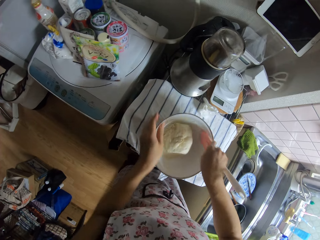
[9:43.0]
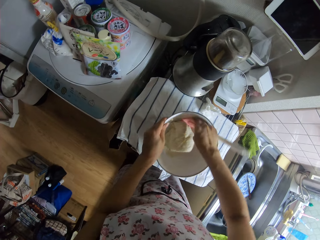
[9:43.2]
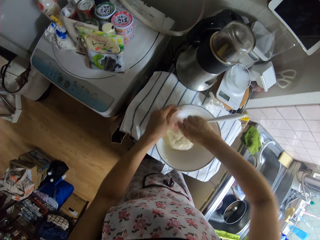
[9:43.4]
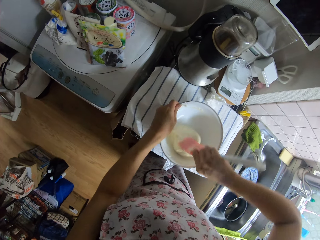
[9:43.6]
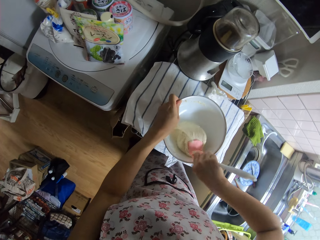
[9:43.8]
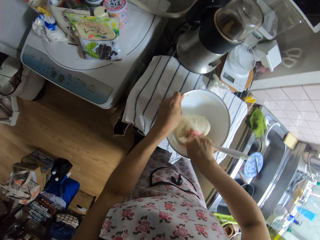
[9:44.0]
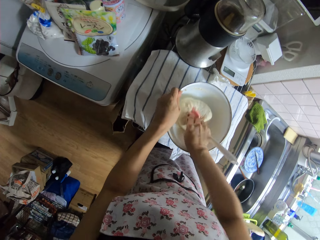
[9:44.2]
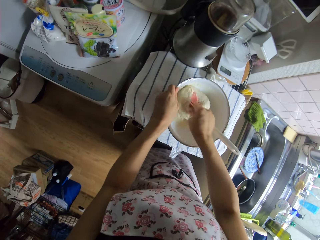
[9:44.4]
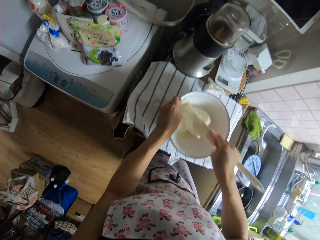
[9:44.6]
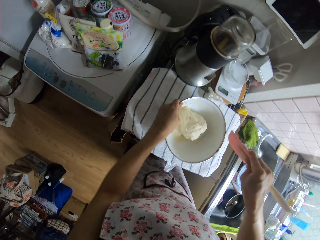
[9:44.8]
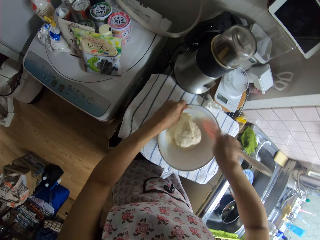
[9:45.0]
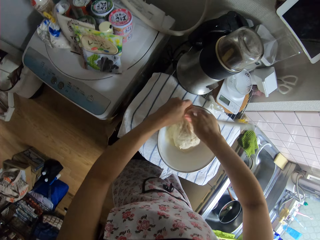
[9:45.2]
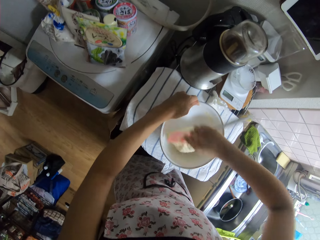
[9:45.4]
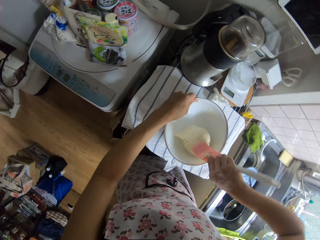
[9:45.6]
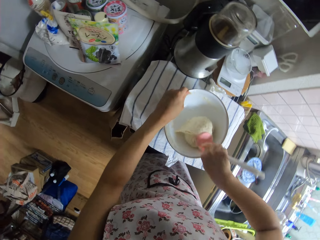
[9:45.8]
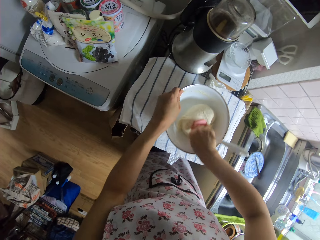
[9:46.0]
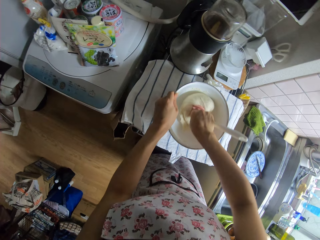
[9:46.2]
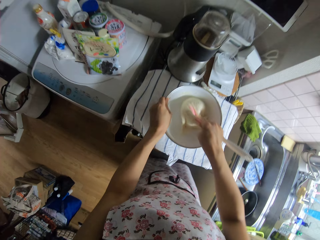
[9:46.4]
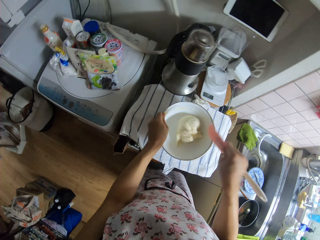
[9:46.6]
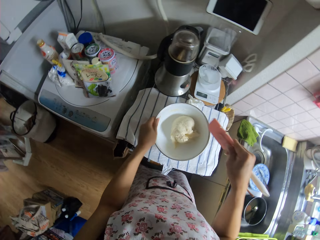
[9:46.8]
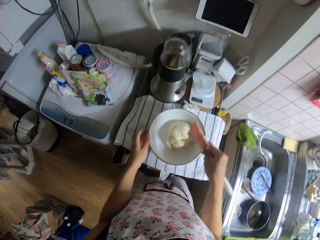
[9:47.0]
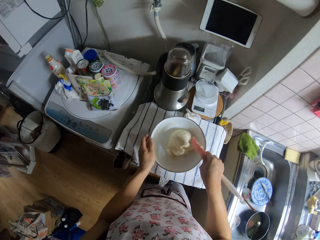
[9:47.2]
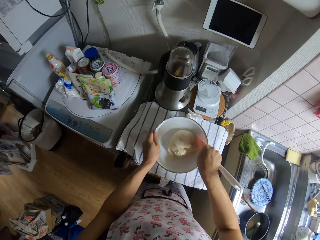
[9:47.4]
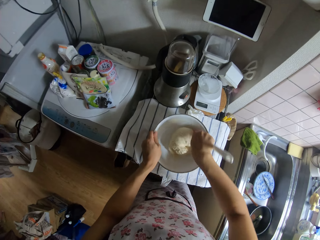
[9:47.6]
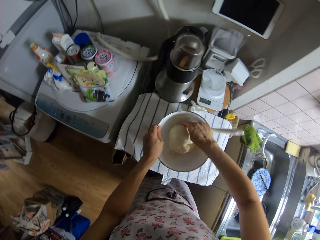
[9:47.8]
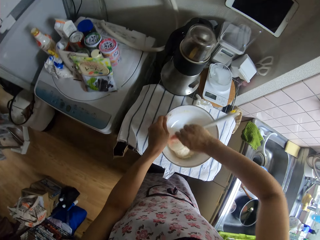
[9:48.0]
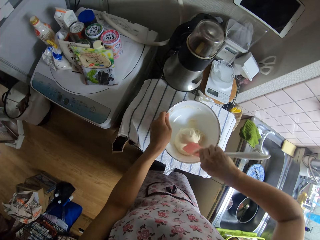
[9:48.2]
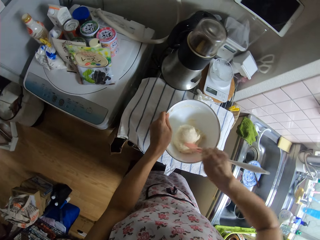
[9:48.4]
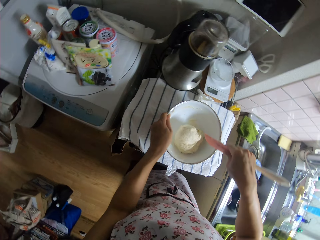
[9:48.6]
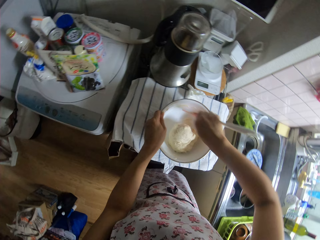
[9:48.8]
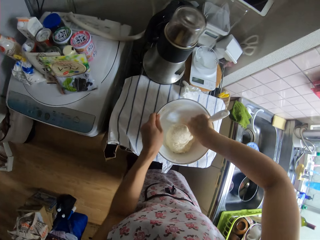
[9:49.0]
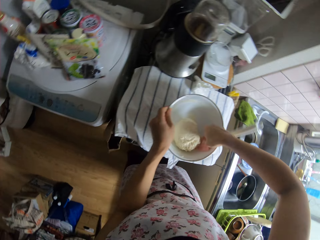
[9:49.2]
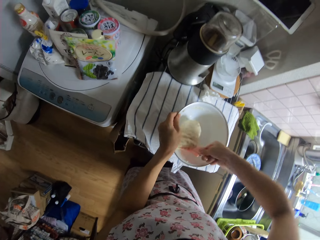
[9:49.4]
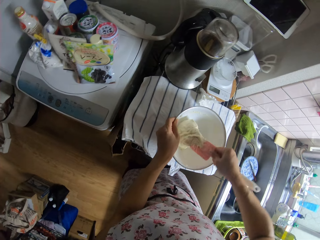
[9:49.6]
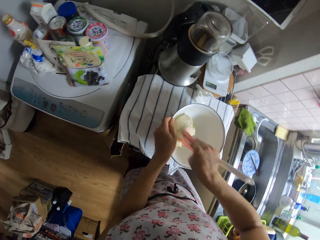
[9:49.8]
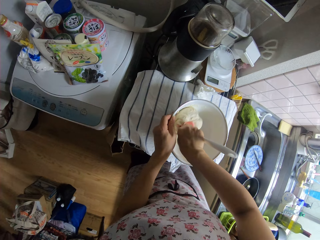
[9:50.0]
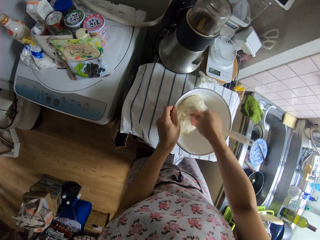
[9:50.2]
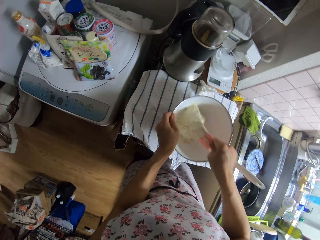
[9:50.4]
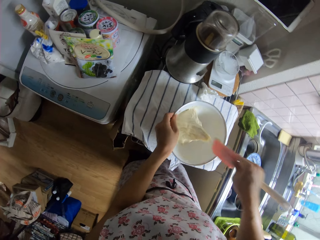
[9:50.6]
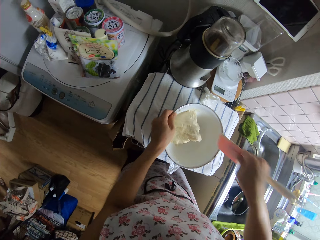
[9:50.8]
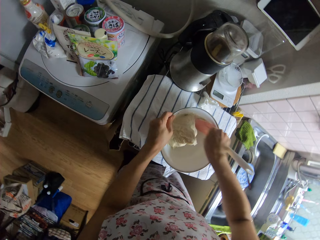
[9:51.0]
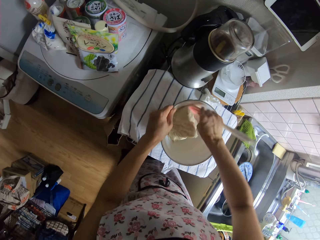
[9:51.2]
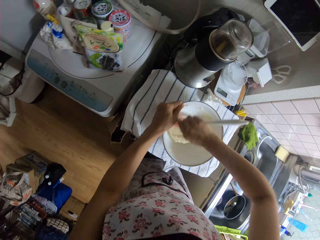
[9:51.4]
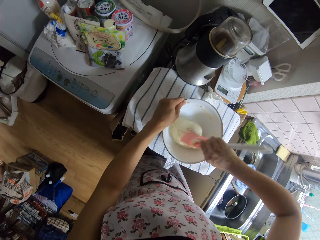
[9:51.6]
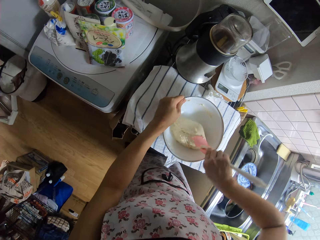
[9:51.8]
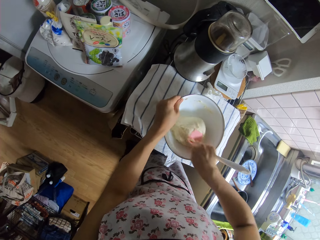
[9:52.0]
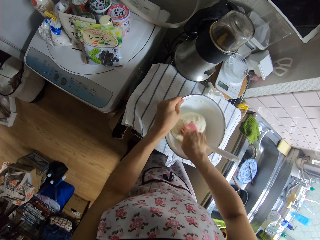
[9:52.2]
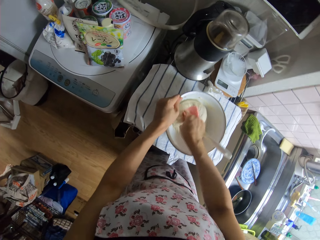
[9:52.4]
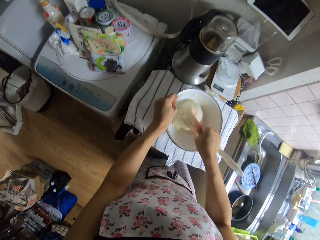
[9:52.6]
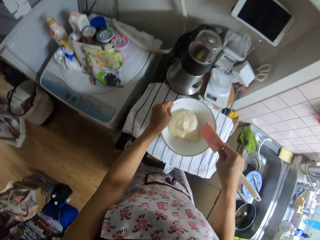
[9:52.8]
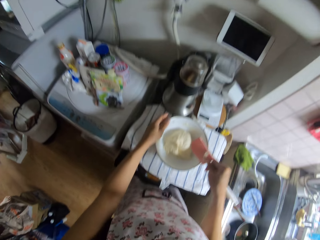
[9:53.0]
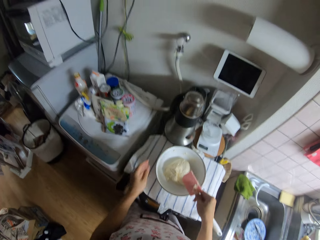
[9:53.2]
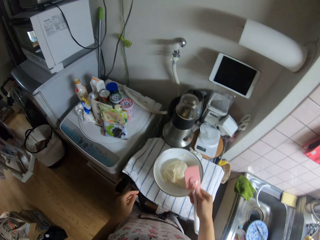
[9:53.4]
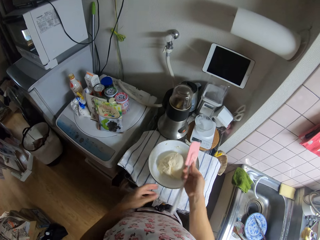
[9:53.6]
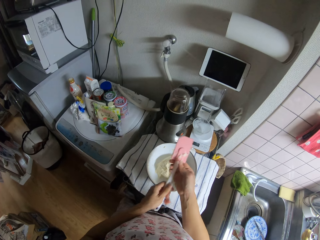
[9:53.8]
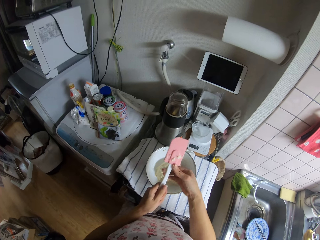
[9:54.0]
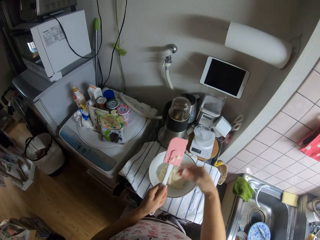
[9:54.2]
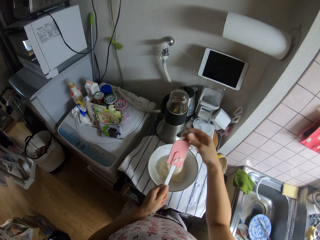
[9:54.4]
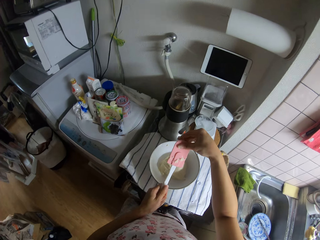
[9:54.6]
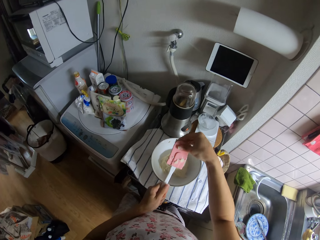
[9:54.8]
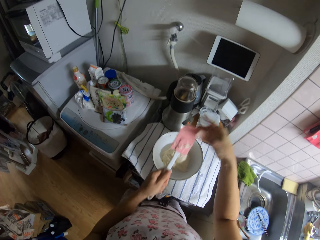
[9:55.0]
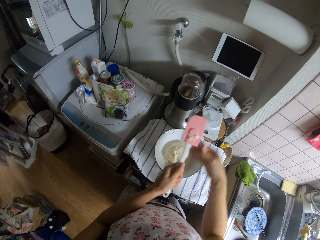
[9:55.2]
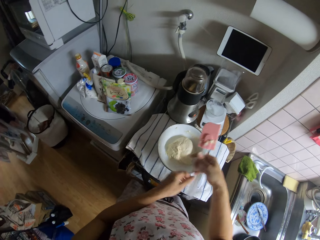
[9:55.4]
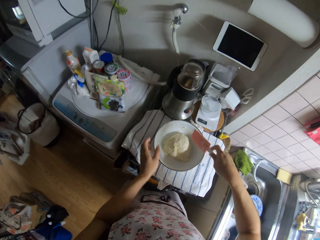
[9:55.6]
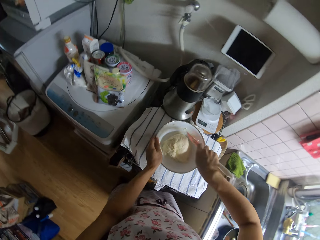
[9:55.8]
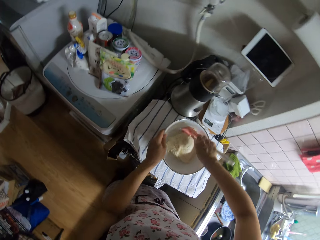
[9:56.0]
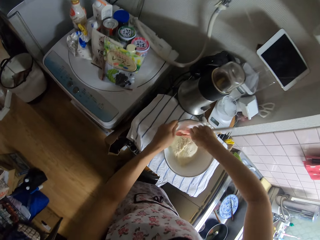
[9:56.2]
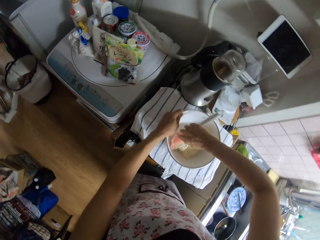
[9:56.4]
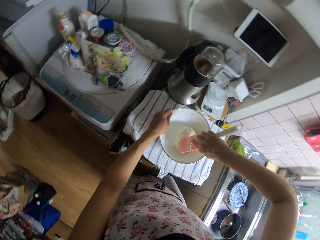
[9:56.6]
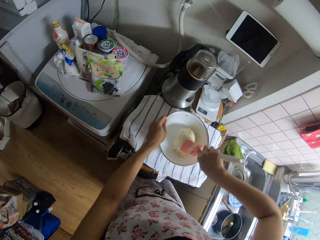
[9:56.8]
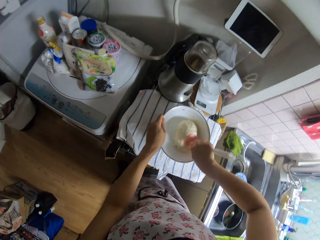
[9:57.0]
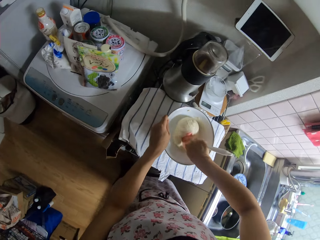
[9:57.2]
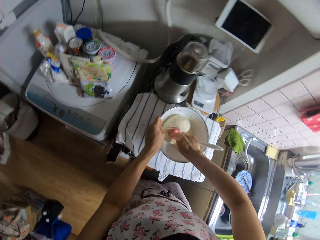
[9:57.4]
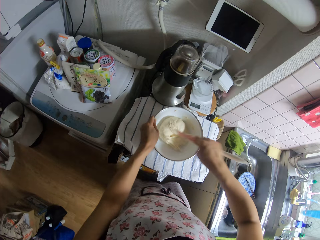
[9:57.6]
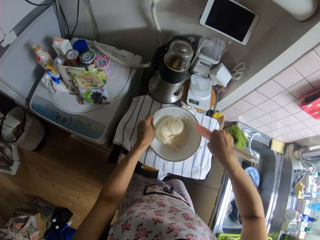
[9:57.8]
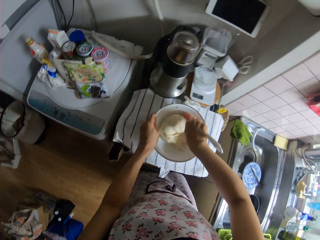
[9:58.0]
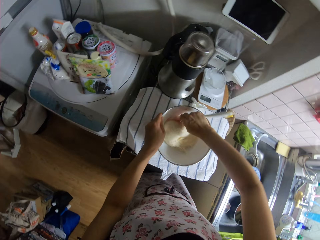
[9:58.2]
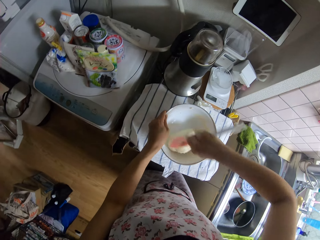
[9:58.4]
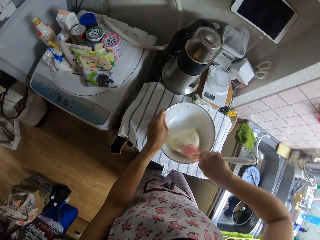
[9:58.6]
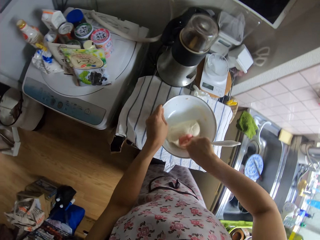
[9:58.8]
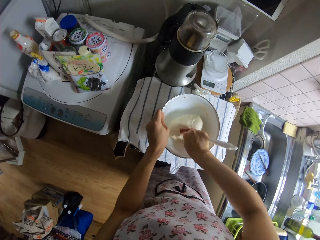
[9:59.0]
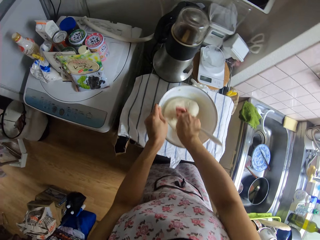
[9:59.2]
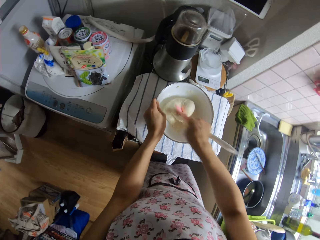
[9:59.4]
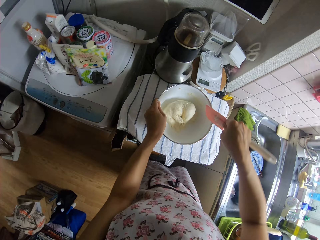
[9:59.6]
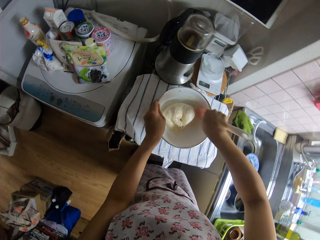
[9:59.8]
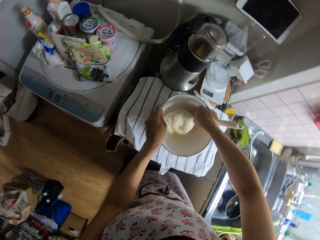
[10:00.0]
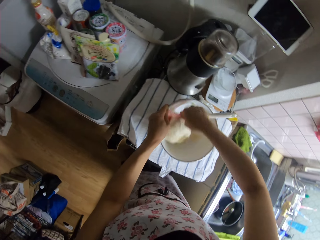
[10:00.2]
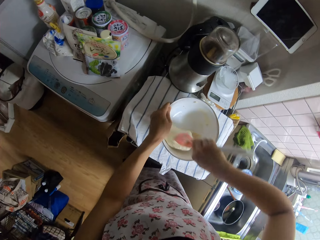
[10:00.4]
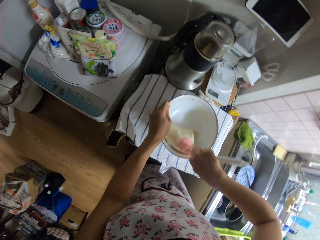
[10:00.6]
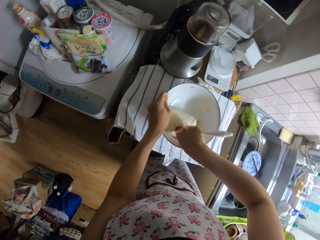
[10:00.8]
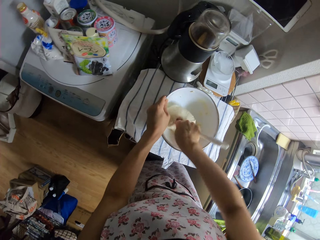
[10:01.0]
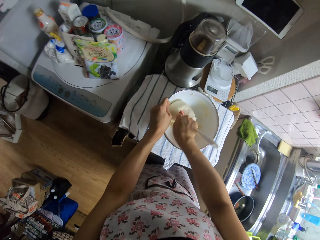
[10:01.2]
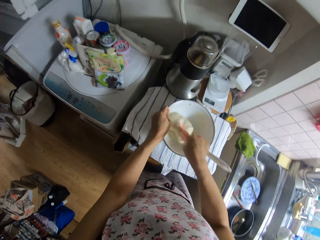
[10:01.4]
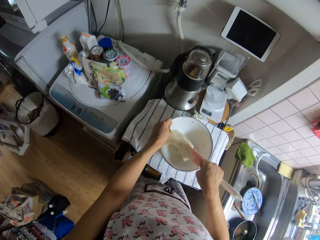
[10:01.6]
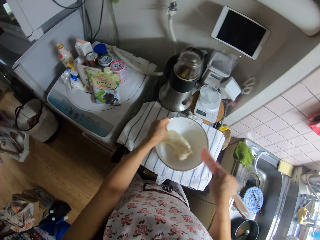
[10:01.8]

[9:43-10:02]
The camera wearer sighs. She passes the spatula from her right hand to her left hand. She presses the spatula head on the handle with her right hand. She passes the spatula from her left hand to her right hand. She holds the bowl with her left hand. She kneads the dough in the bowl with the spatula in her right hand.

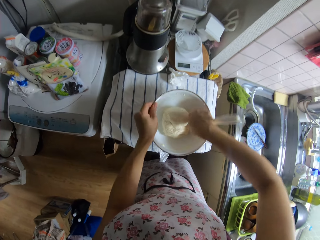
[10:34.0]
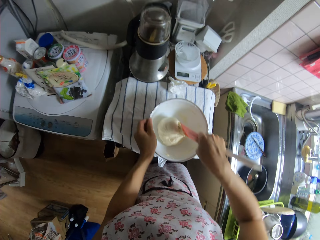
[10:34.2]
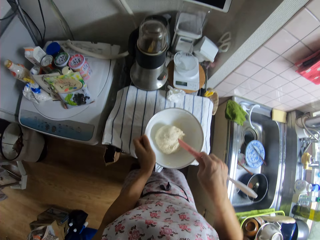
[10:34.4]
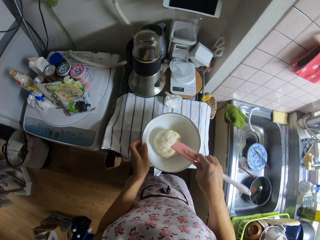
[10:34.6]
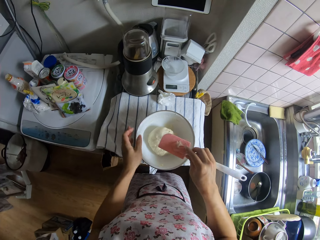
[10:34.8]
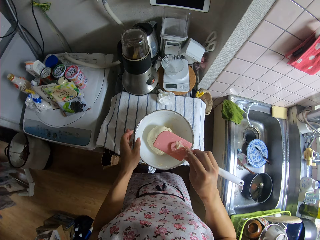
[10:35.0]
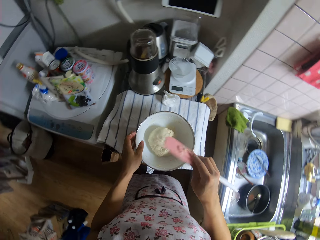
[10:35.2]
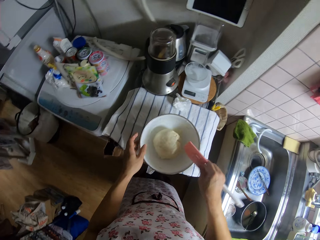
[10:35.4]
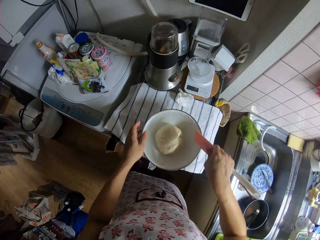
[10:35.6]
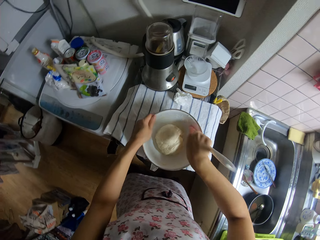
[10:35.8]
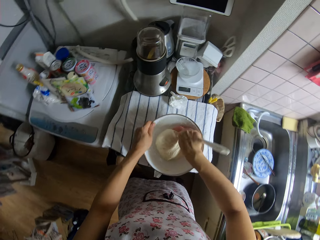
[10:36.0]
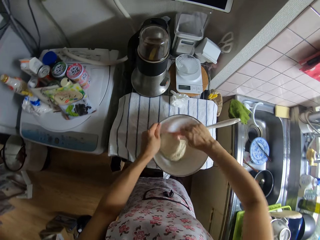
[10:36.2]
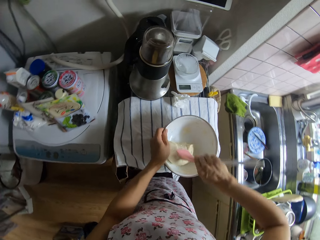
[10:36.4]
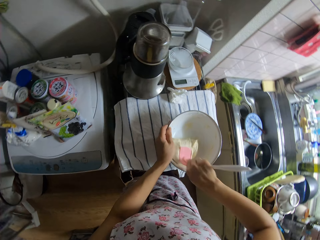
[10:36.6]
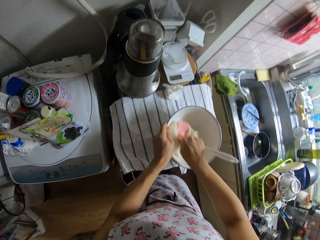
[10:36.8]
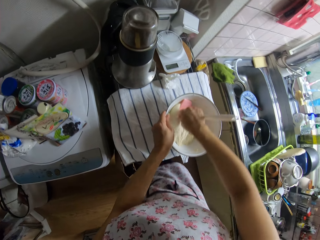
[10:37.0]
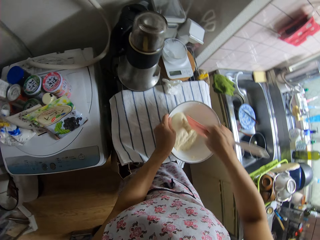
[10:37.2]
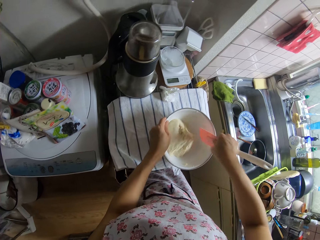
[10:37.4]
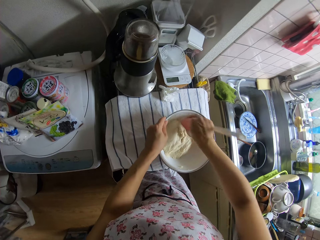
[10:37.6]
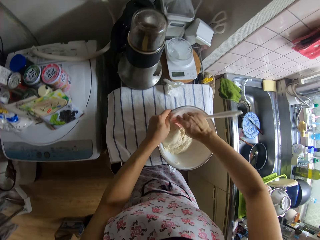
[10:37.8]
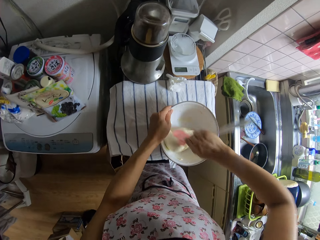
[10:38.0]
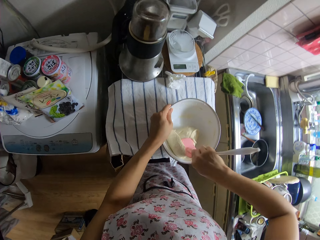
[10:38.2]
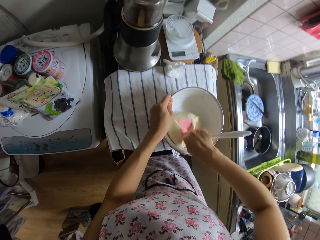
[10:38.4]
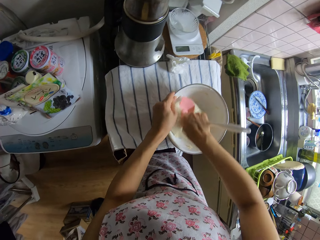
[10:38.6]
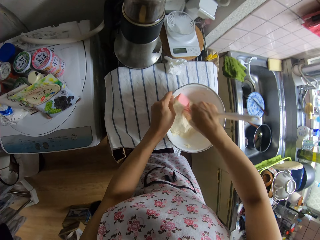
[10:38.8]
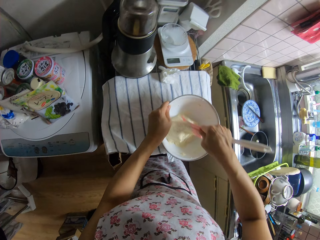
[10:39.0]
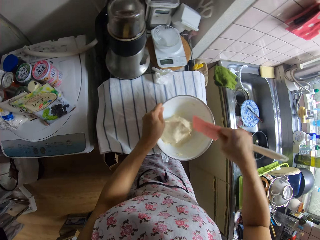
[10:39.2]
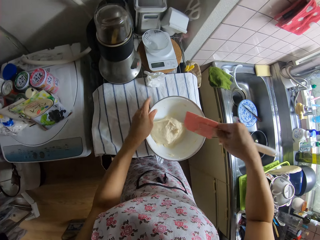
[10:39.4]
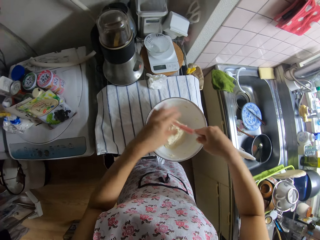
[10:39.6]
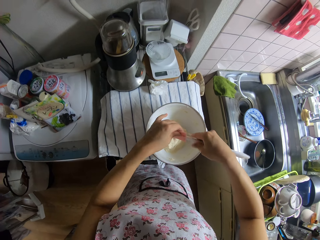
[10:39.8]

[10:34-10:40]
The camera wearer looks at the spatula. She kneads the dough with the spatula. She adjusts the spatula in her hands.
